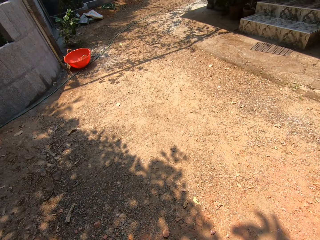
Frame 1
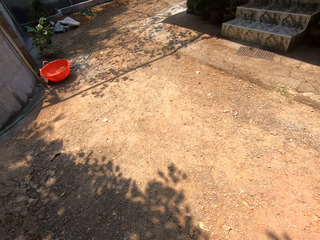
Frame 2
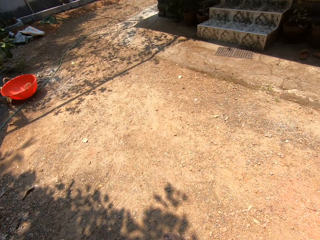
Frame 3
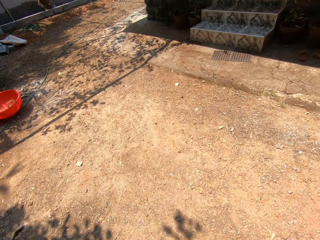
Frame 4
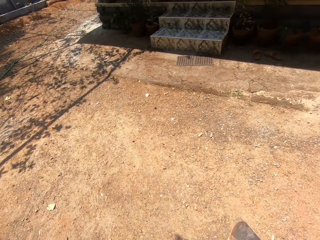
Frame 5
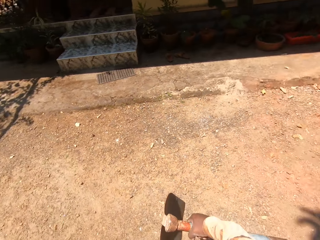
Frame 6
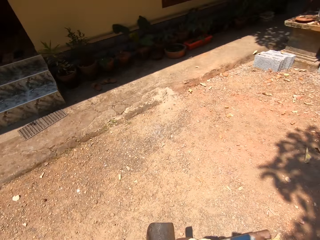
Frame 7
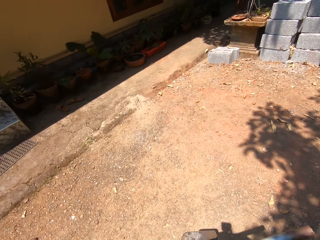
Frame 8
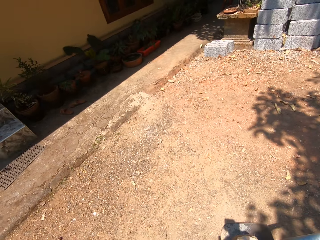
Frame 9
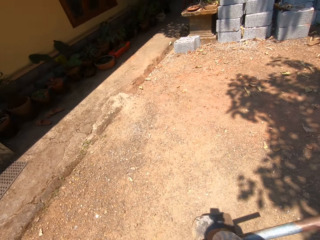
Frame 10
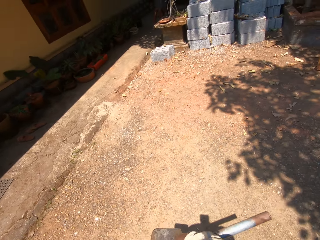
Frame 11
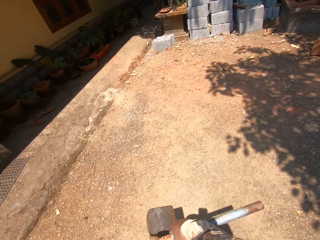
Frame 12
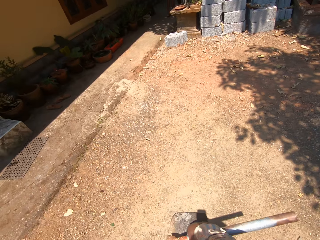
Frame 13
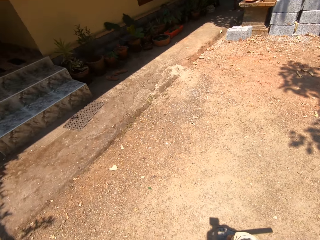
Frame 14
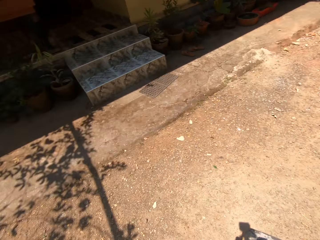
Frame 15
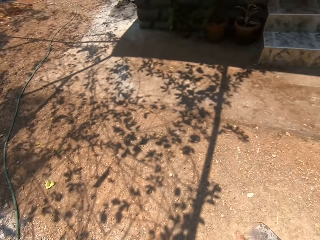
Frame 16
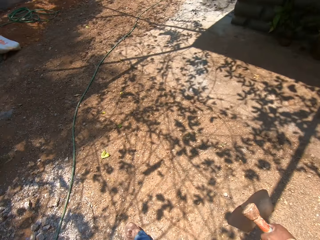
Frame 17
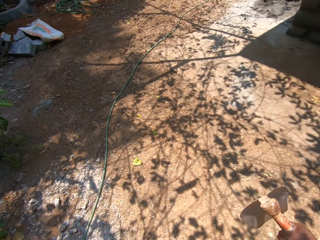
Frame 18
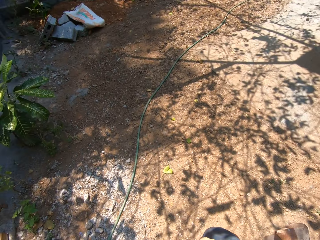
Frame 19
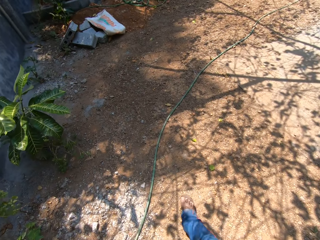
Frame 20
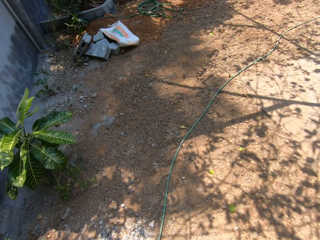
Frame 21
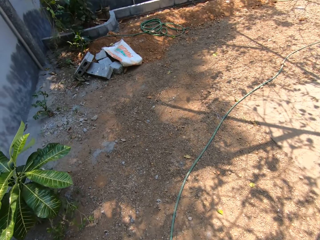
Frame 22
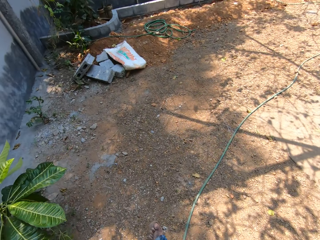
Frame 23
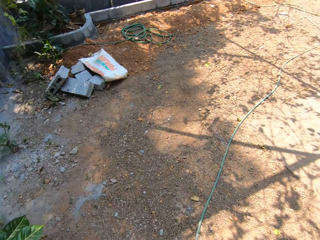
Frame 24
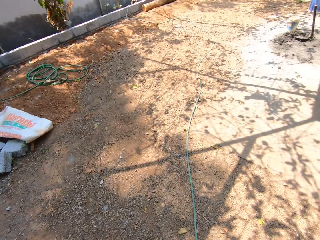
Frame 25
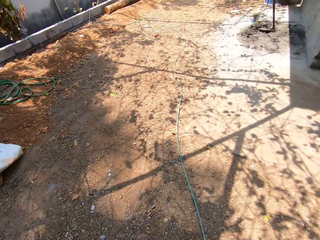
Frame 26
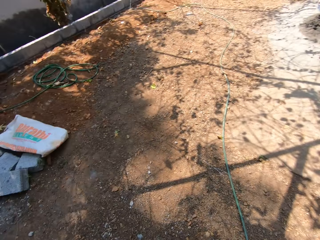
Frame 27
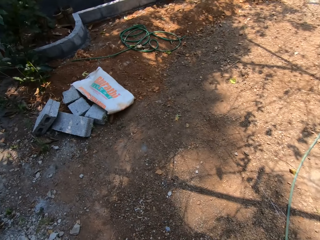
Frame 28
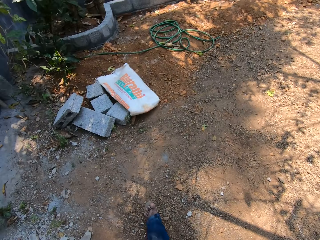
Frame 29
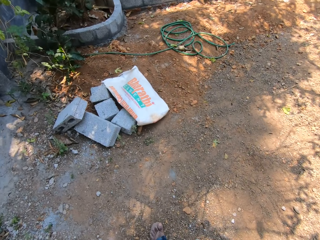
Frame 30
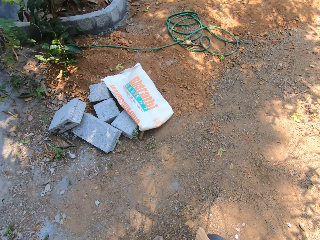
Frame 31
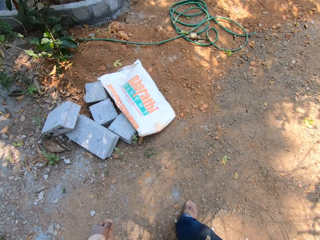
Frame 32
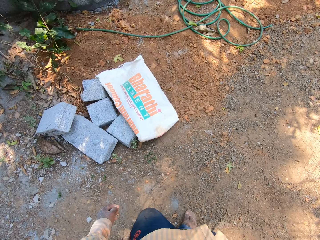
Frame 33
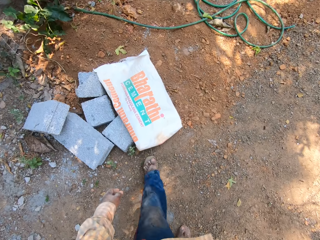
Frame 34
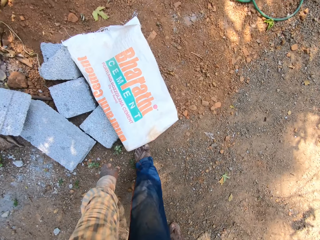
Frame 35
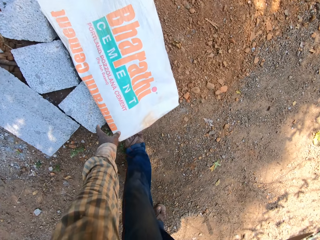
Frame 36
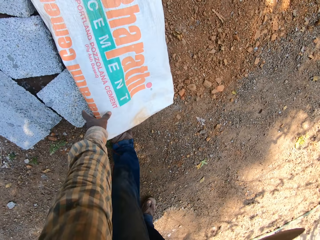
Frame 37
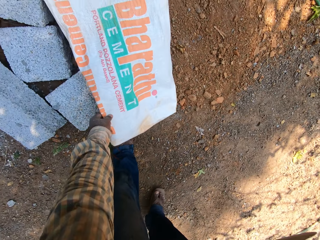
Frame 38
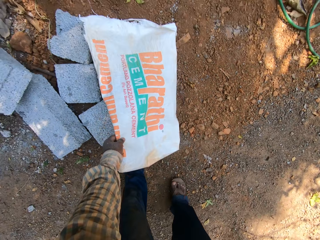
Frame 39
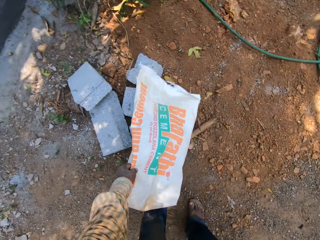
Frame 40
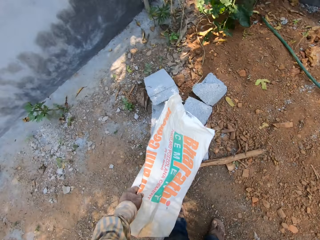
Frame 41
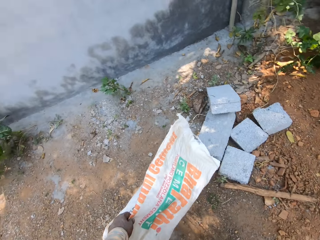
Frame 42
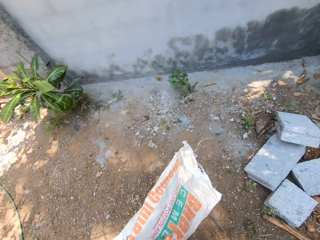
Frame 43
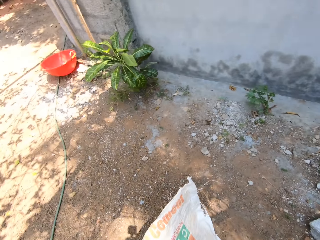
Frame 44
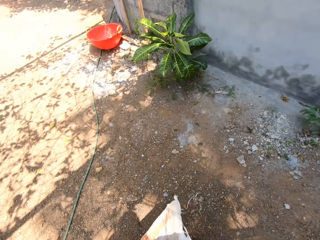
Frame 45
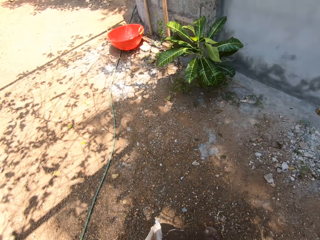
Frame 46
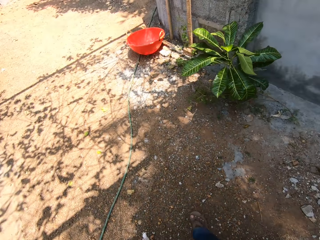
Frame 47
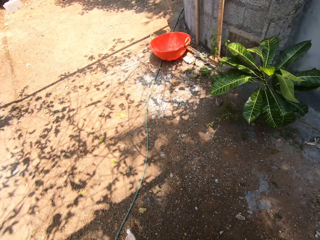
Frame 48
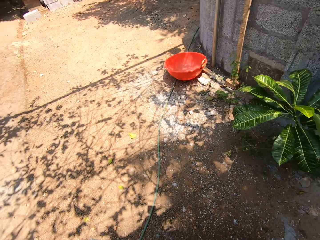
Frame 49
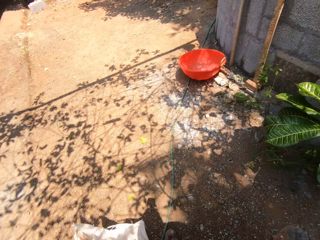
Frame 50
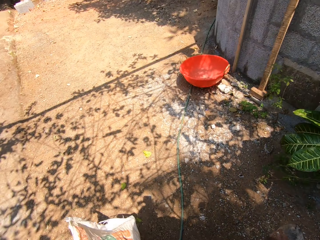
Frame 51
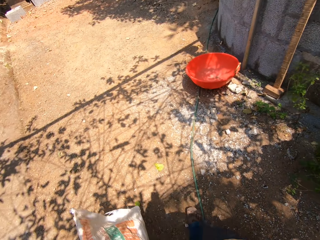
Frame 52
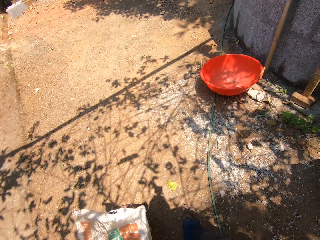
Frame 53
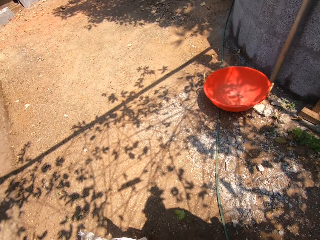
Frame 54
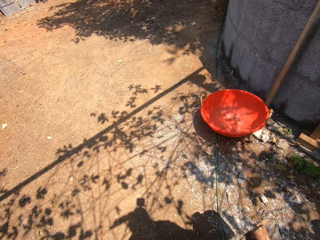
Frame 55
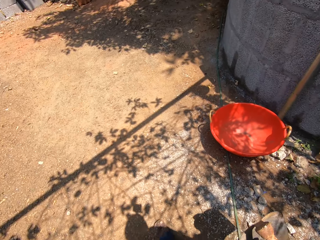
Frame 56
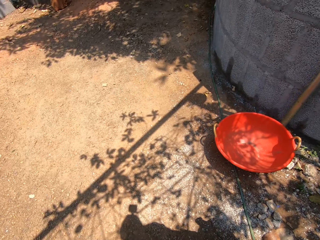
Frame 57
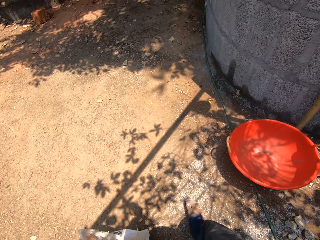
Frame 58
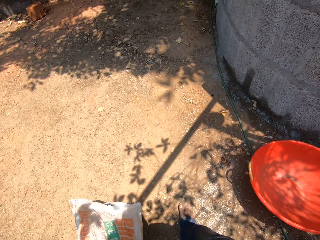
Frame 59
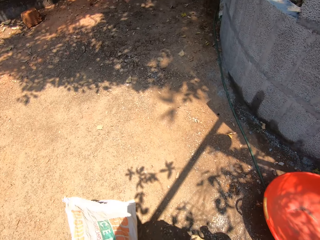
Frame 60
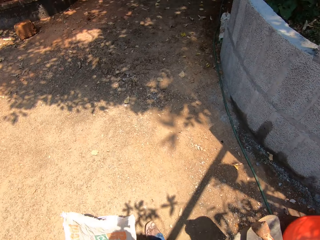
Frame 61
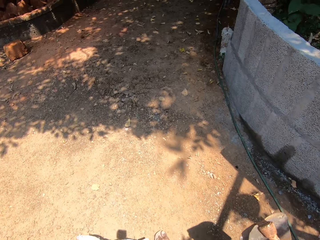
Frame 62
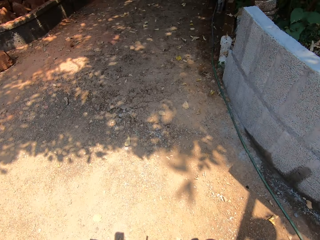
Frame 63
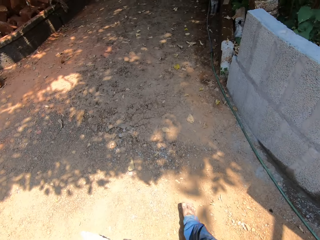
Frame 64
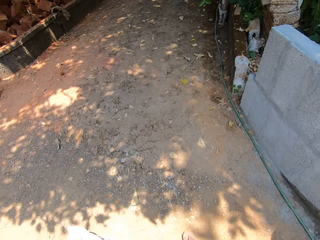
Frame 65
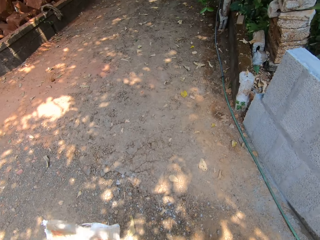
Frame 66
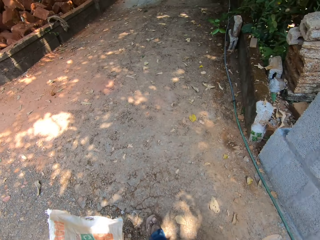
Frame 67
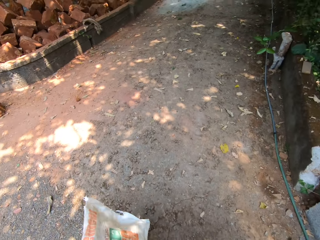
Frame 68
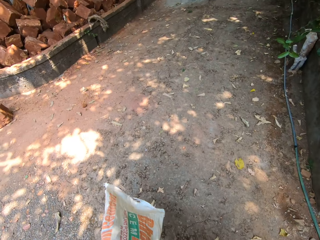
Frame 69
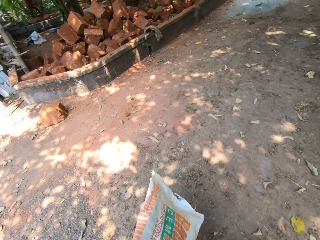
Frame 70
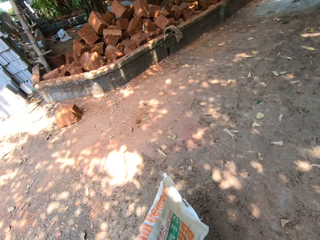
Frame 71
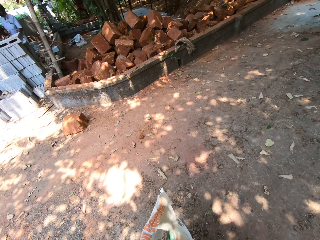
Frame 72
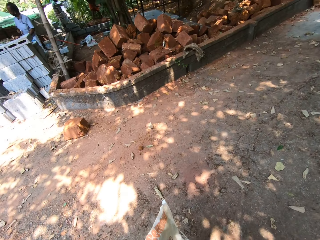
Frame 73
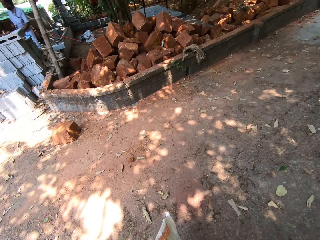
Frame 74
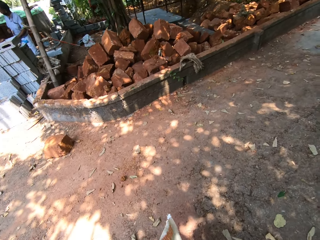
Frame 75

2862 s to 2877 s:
The camera wearer picks up a cement bag or paper from the ground with his left hand. He walks away from the set of blocks with the cement bag in his left hand.

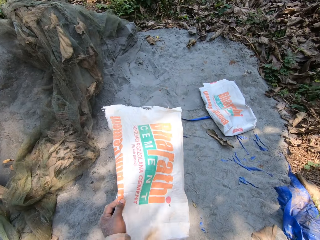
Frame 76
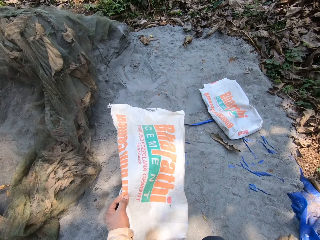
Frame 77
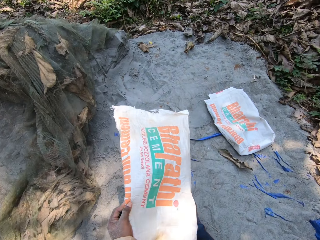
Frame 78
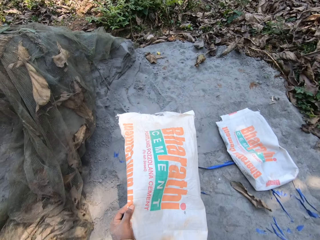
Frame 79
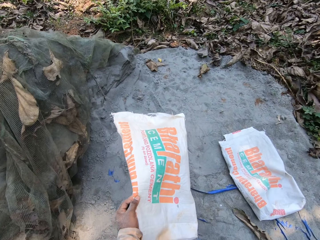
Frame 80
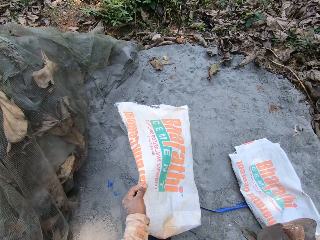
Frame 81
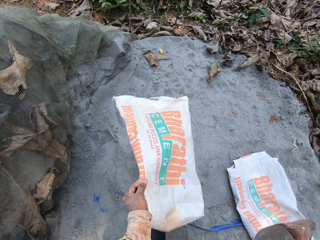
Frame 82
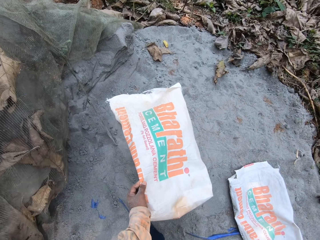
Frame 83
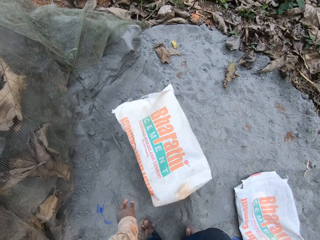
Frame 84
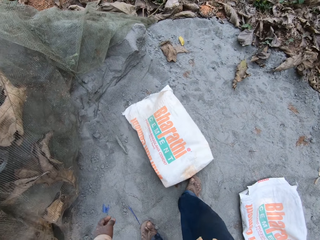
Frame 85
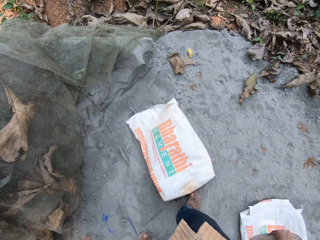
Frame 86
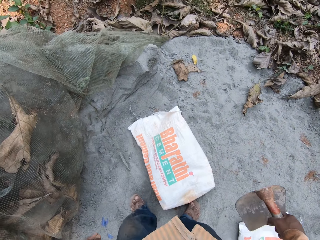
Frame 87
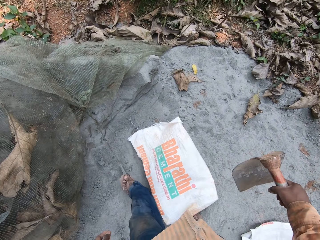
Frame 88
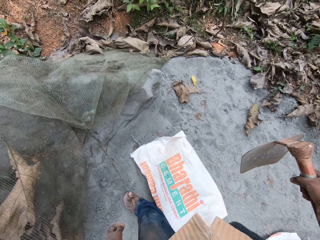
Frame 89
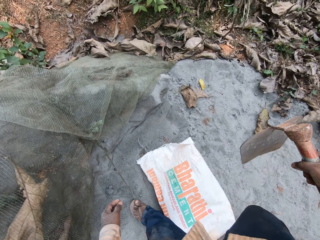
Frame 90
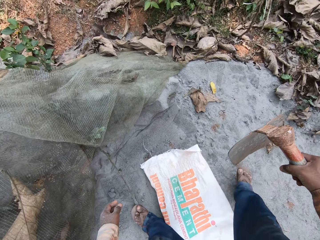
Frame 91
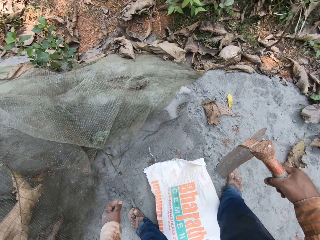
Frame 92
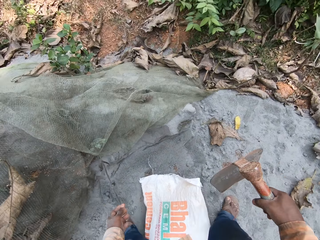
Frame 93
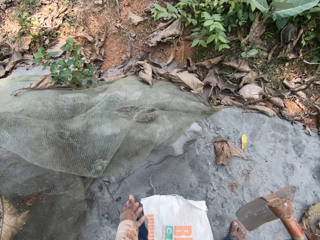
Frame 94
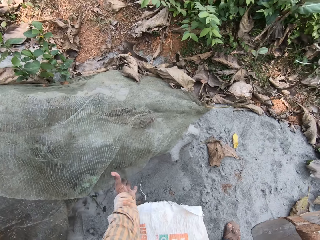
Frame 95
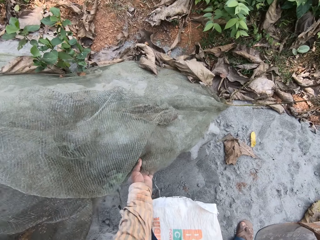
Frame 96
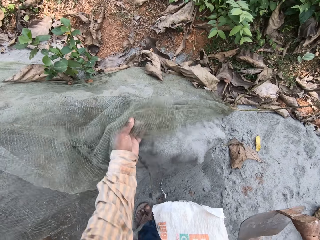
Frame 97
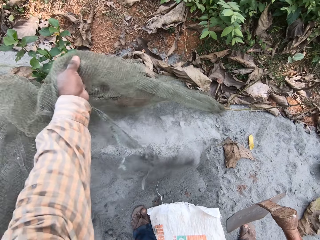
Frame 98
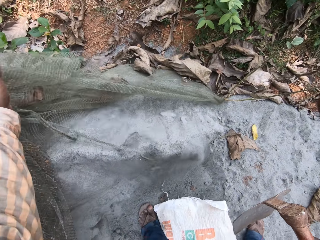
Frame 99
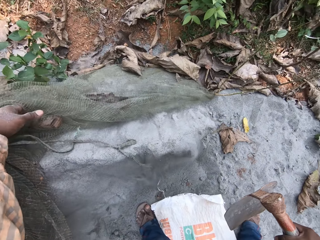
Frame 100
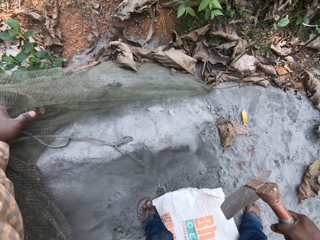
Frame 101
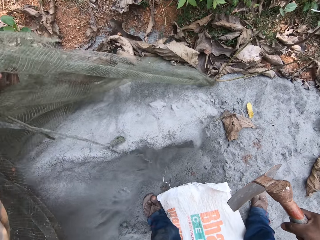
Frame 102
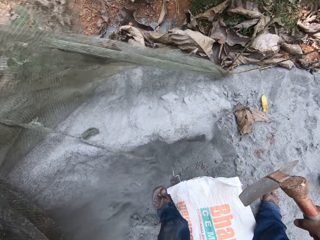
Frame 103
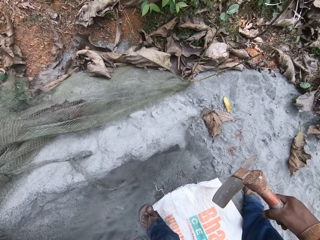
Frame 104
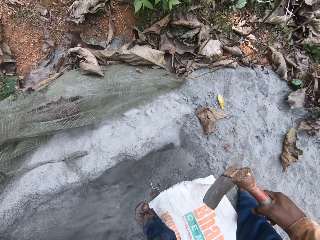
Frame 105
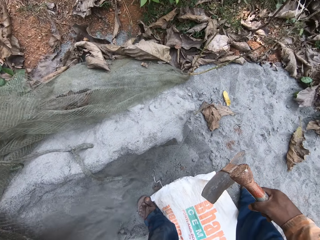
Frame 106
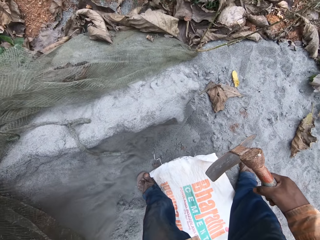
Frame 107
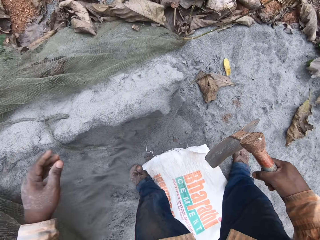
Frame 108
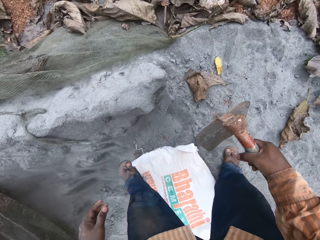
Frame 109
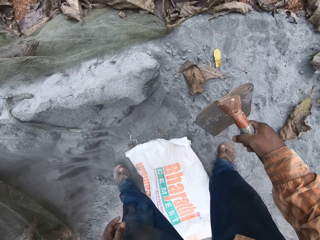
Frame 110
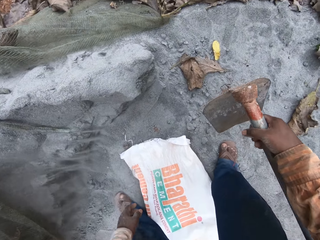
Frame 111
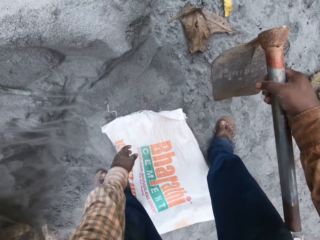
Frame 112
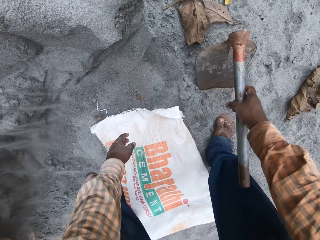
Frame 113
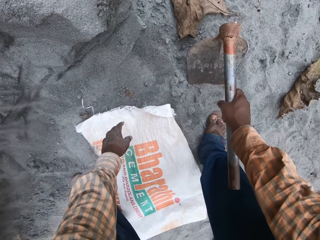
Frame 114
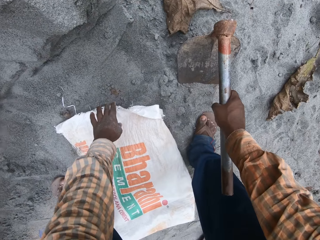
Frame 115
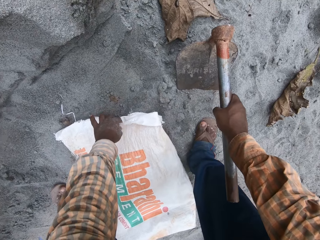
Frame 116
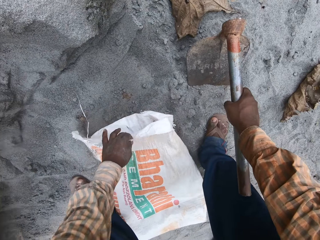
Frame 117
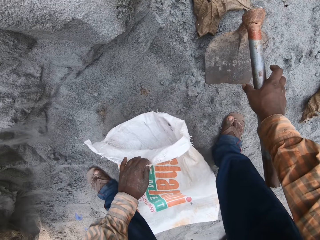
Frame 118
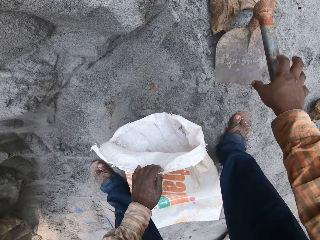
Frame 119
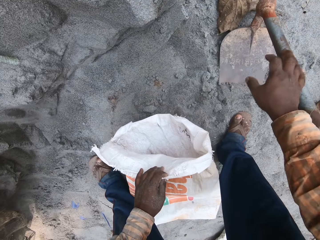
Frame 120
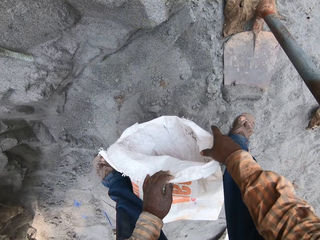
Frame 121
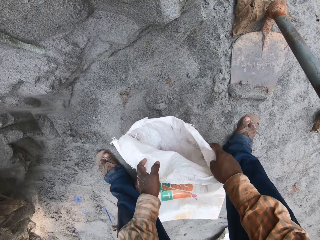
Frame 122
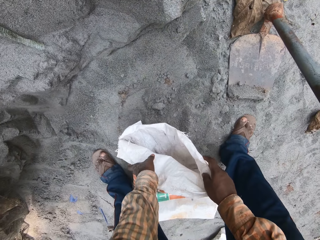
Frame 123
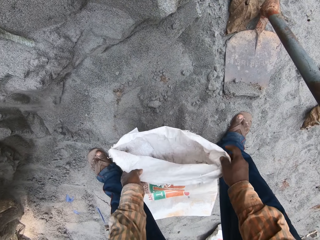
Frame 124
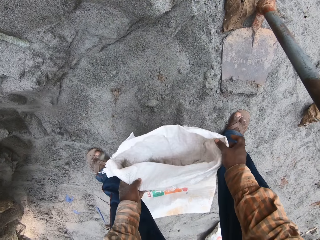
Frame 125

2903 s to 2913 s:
The camera wearer drops the cement bag in his right hand on a pack of sand. He removes a covering net from the pack of sand with his left hand. He drops the hoe in his right hand on the pack of sand. He holds the cement bag on the pack of sand with his left hand. He adjusts the cement bag on the pack of sand with both hands.
